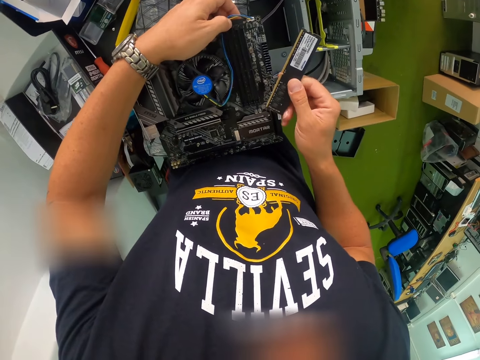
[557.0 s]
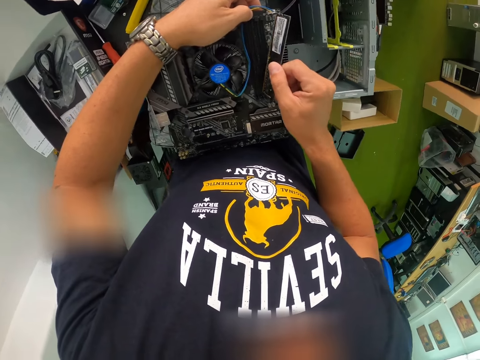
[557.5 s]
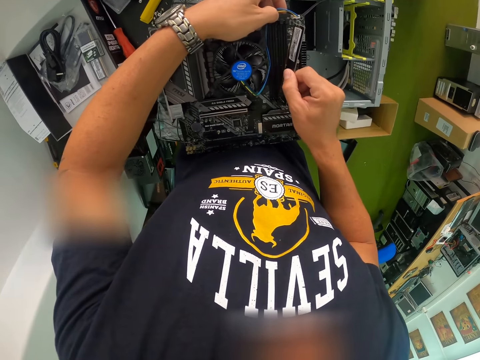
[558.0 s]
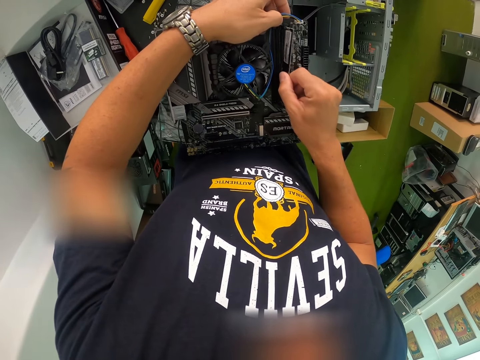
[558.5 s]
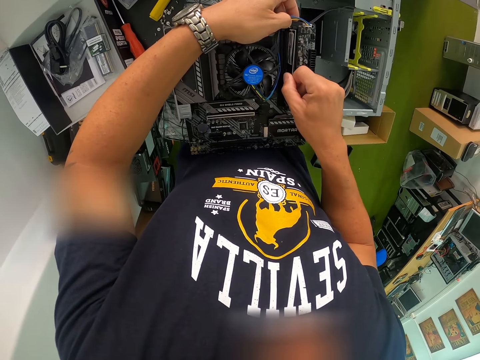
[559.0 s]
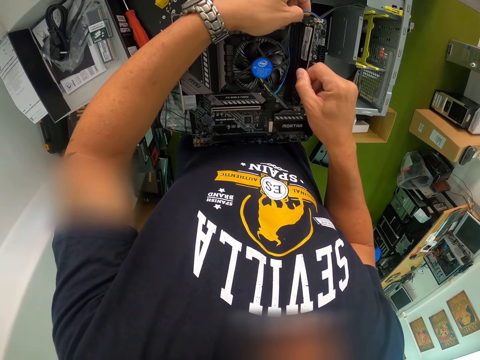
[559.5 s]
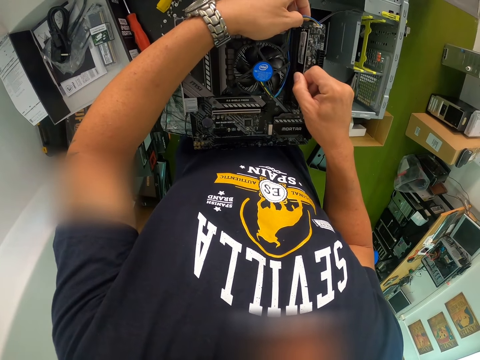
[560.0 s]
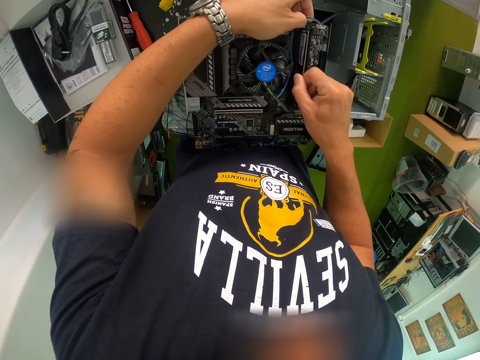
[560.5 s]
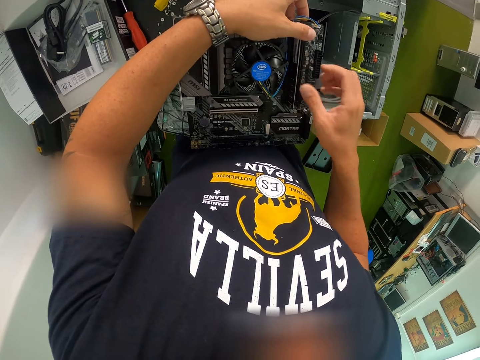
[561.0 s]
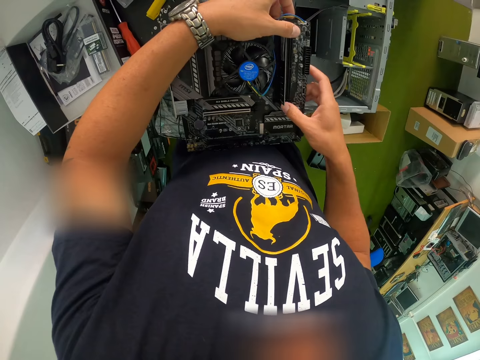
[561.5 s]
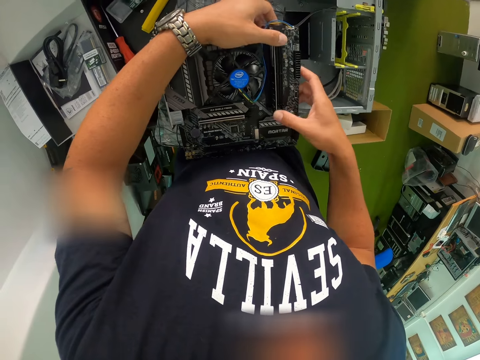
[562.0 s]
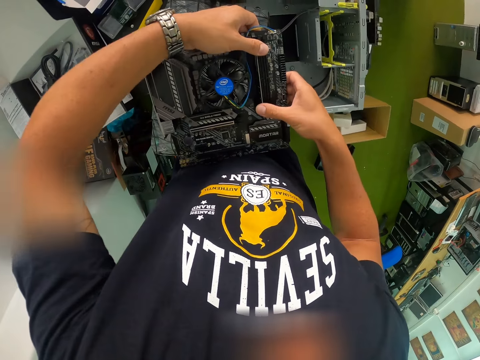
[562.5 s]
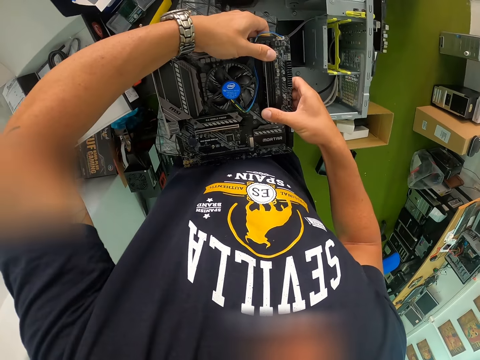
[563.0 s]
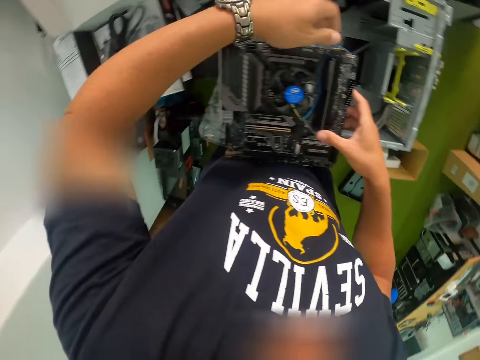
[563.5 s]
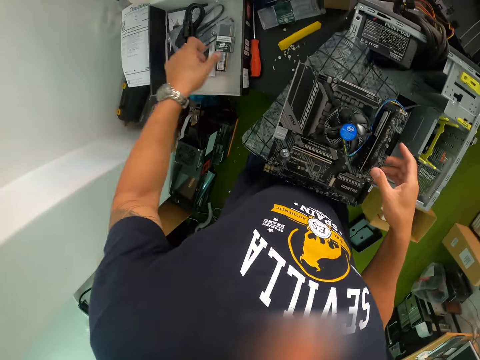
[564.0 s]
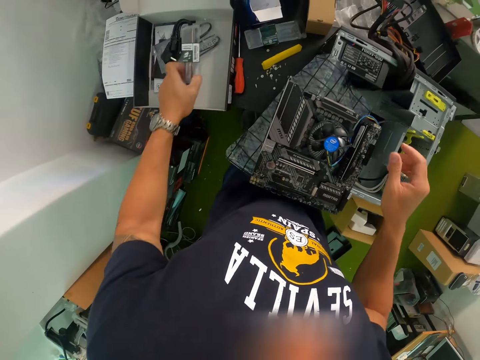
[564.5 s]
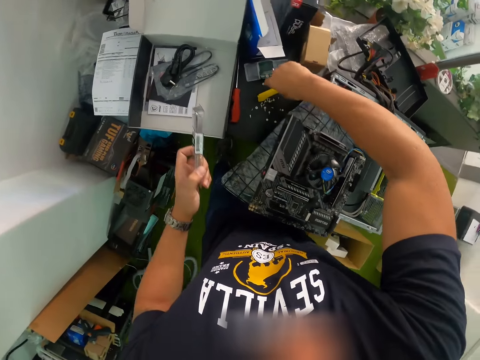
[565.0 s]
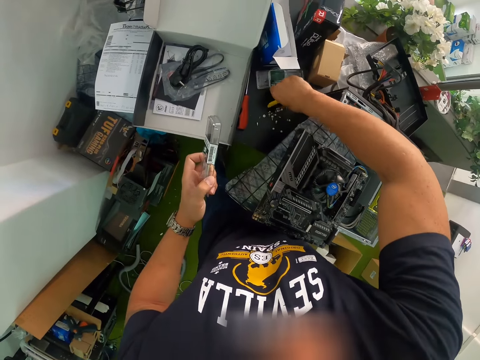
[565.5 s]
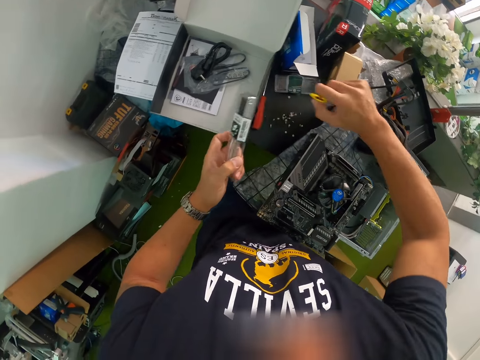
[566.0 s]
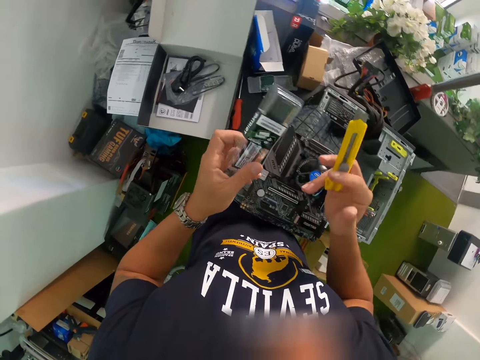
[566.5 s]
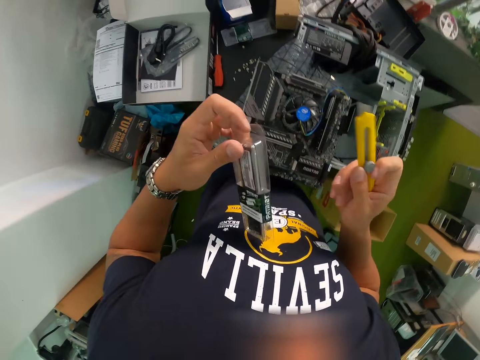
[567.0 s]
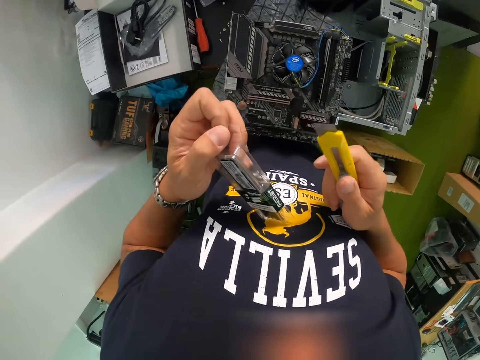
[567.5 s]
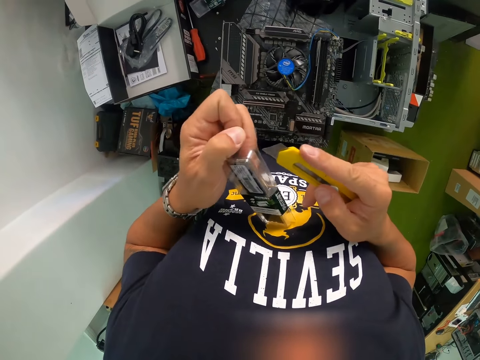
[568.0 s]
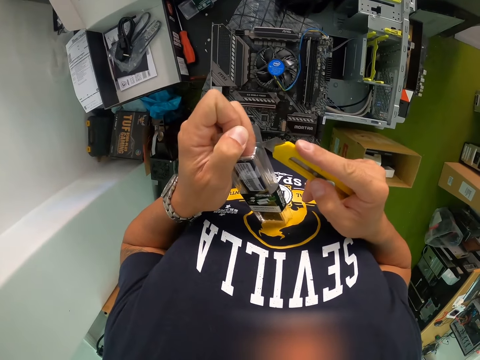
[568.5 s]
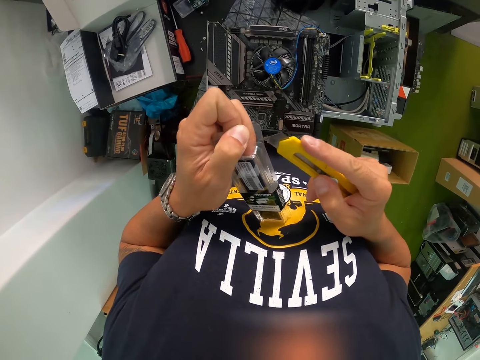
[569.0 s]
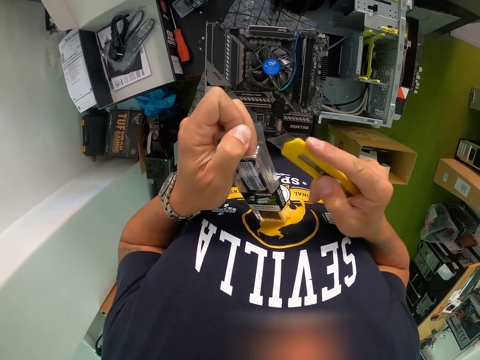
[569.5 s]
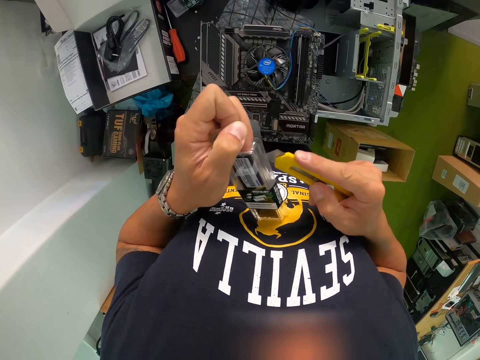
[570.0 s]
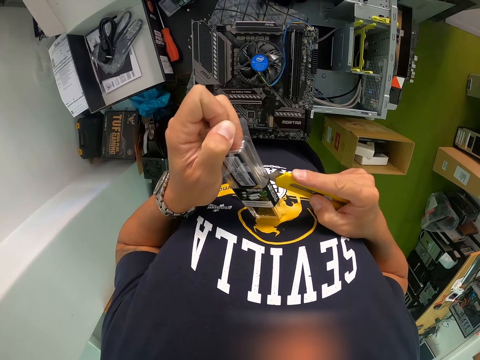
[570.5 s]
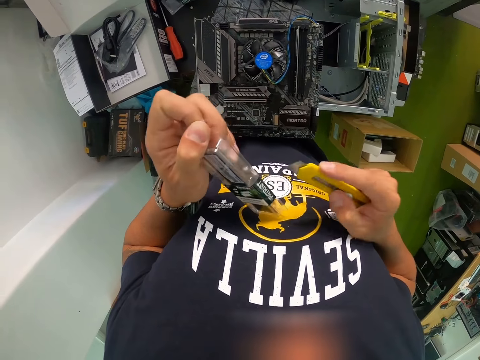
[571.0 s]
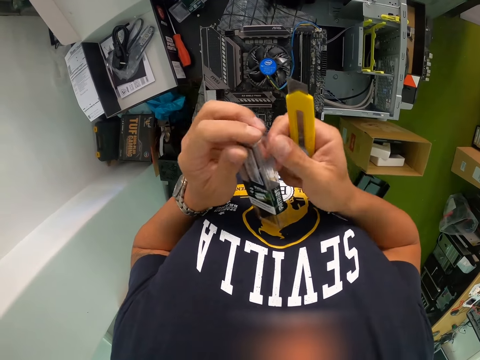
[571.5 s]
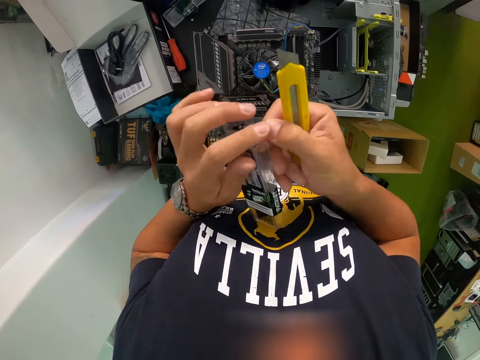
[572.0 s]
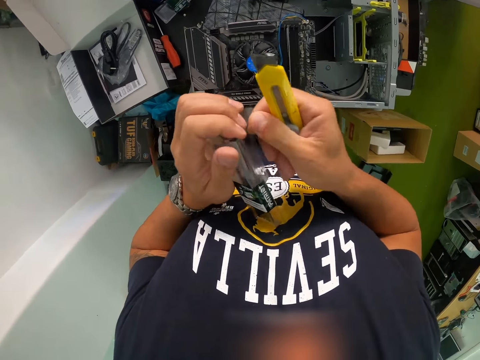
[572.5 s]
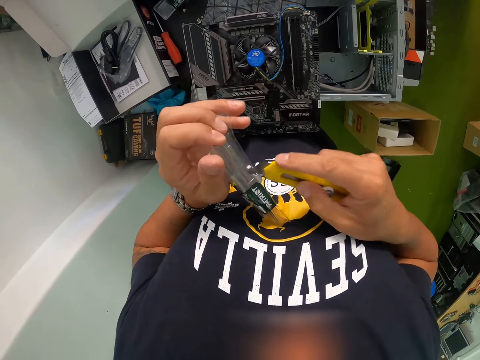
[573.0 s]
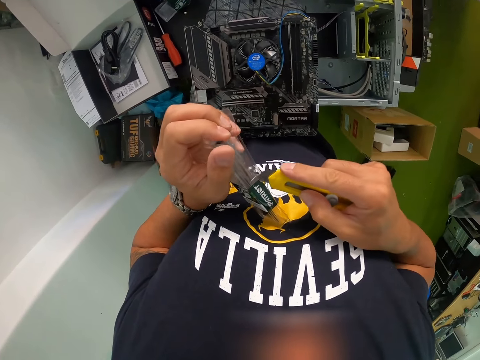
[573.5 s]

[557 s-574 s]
The camera wearer fixes the hard drive to the motherboard with both hands. He picks a pack of hard drive from the box with his left hand. He picks the knife cutter from the table with his right hand. He opens the pack of hard drive with the knife cutter with both hands. He cuts the pack.

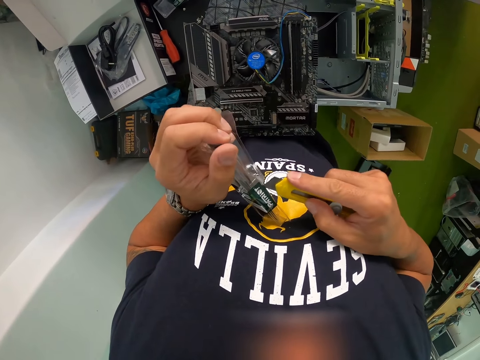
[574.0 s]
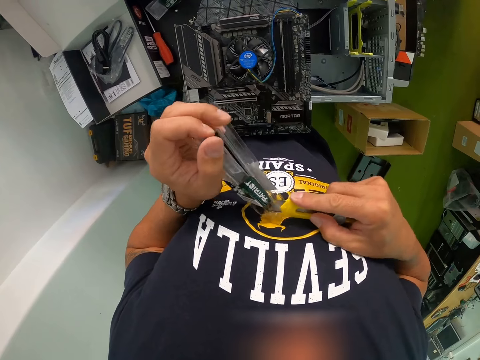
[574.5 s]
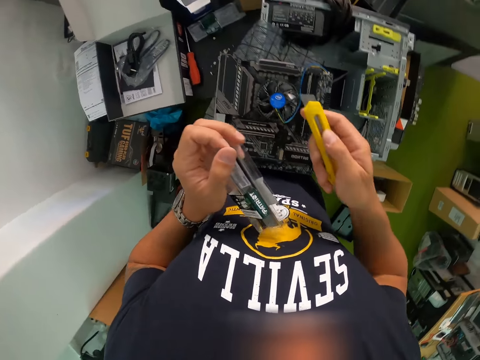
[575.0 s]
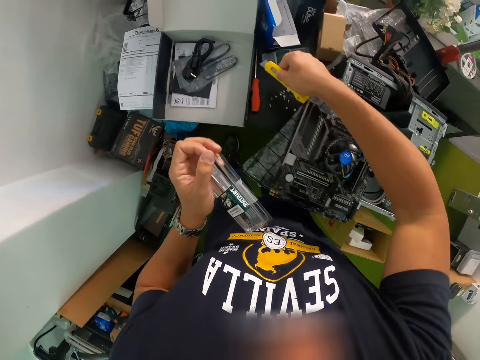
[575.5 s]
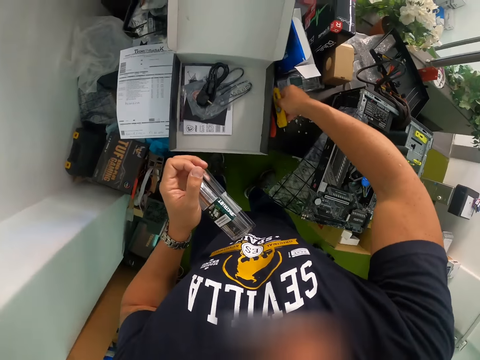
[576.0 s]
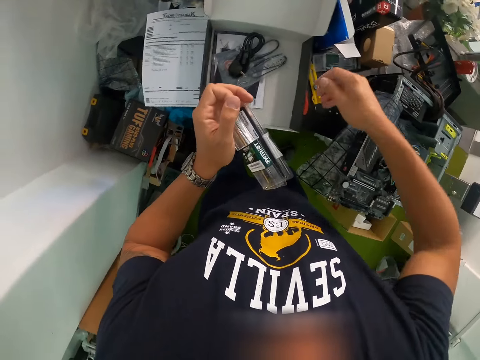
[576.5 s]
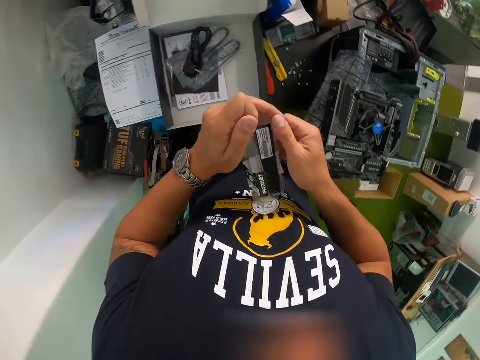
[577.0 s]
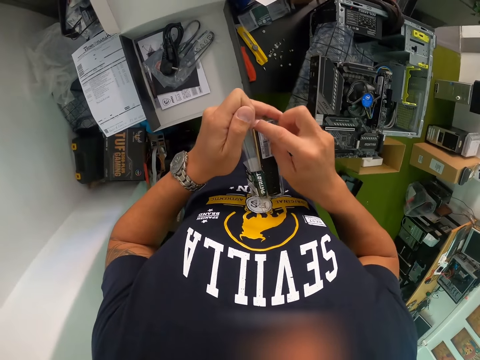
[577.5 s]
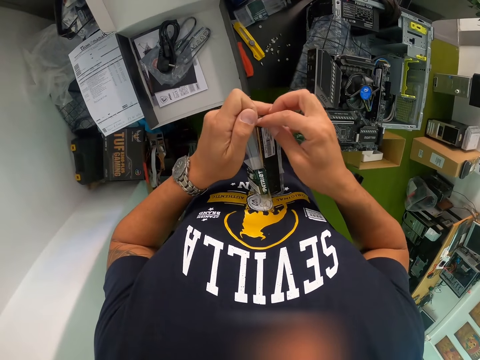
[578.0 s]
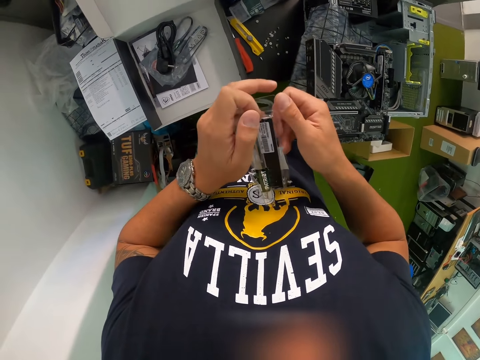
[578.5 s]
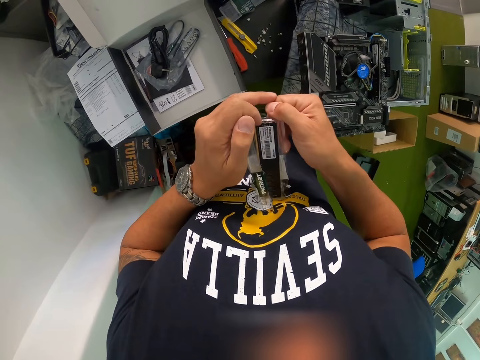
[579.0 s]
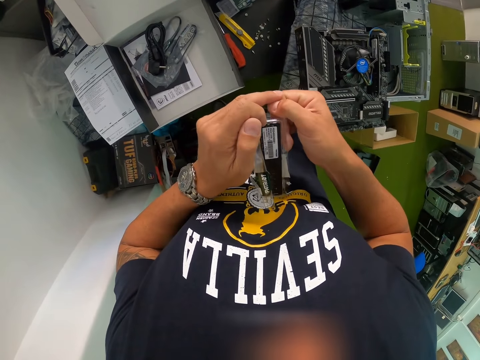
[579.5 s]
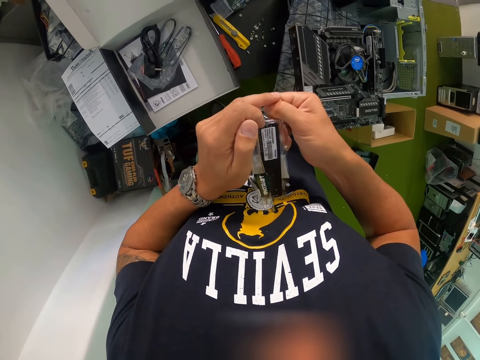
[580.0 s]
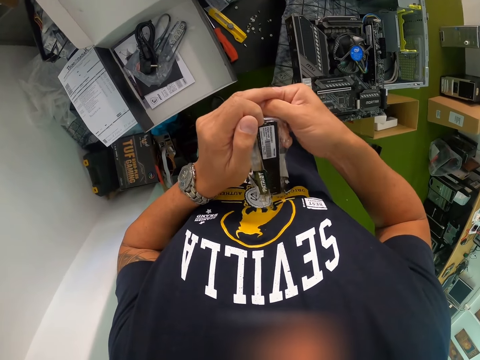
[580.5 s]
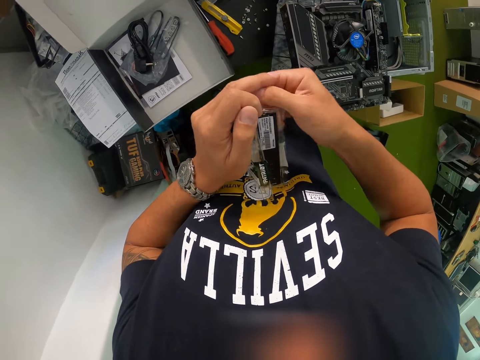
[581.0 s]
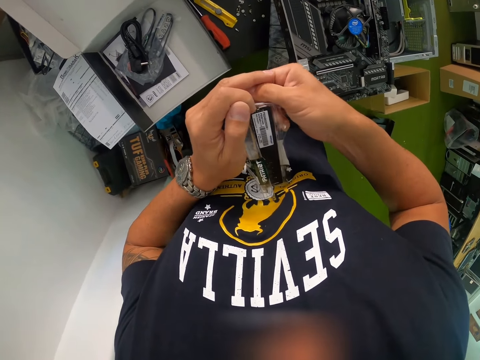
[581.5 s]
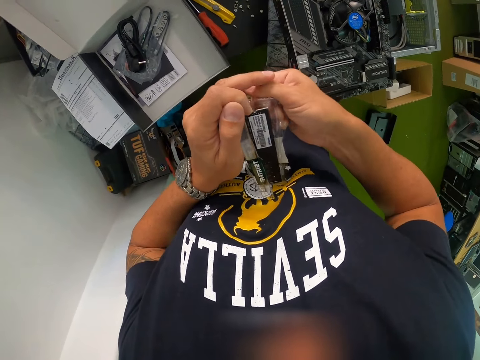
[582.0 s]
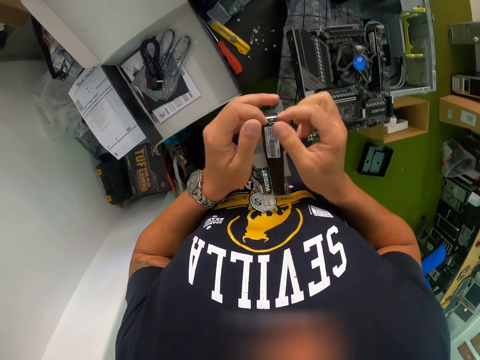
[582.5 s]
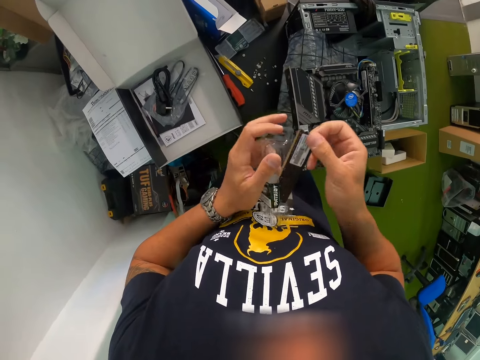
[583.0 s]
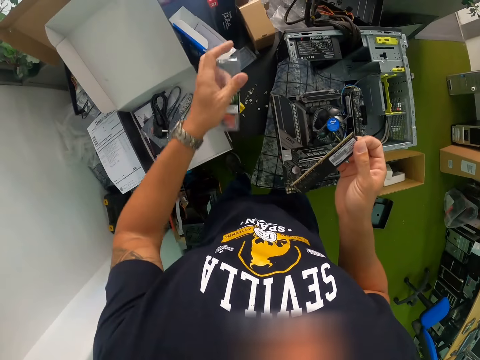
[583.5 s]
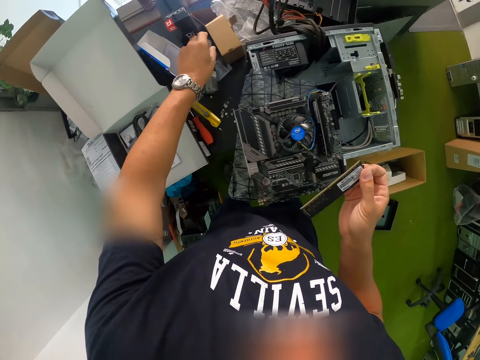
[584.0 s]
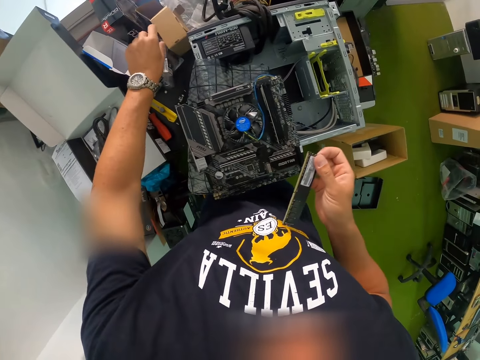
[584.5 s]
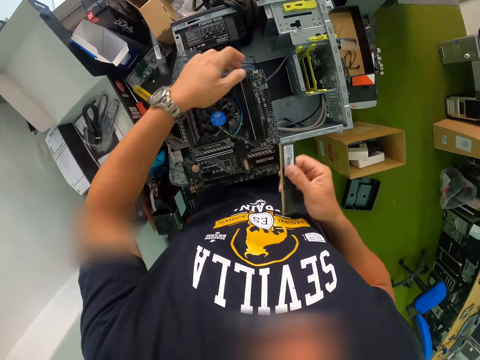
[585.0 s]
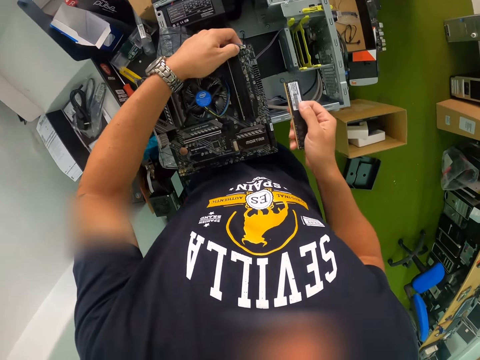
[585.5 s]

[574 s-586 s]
The camera wearer drops the knife cutter on the table with his right hand. He removes the hard drive from the pack with both hands. He drops the pack on the table with his left hand. He touches the motherboard on the CPU with his left hand.
